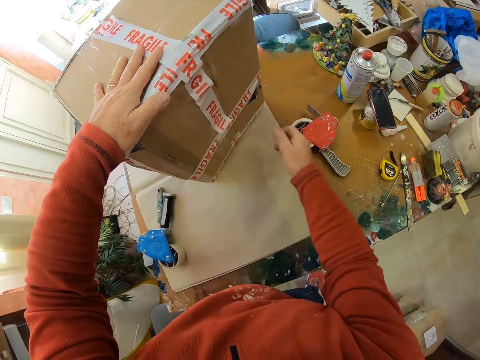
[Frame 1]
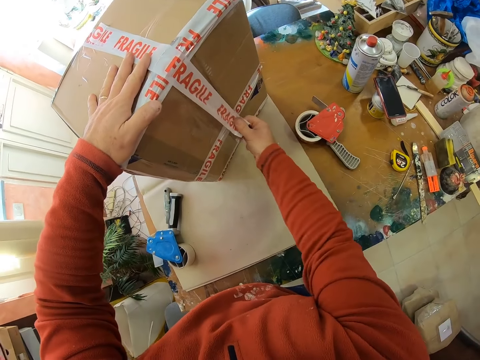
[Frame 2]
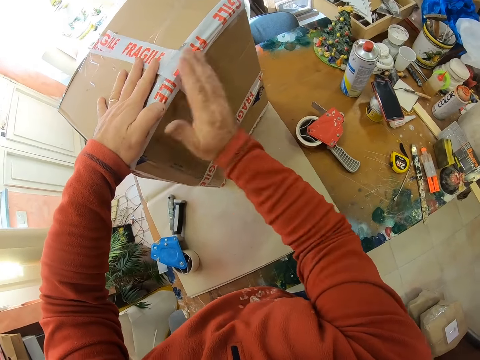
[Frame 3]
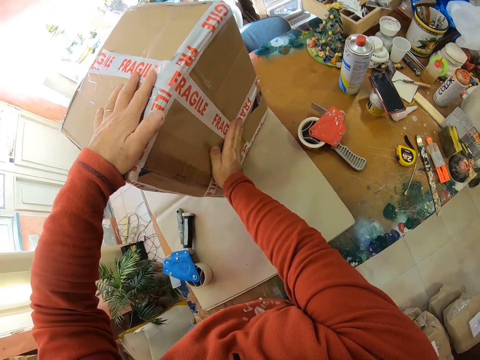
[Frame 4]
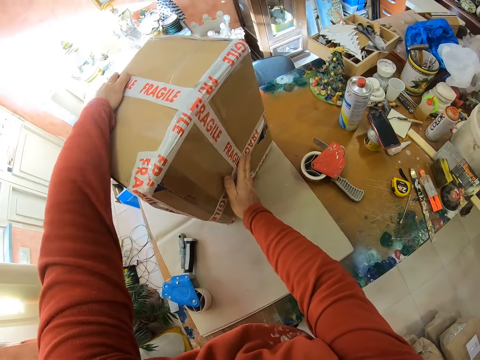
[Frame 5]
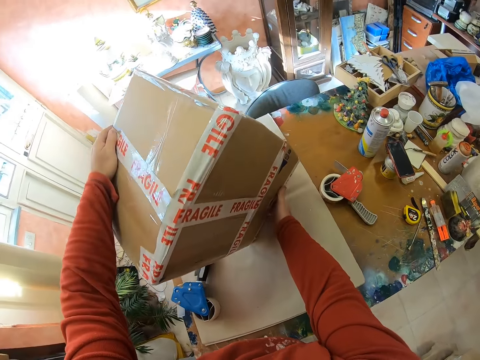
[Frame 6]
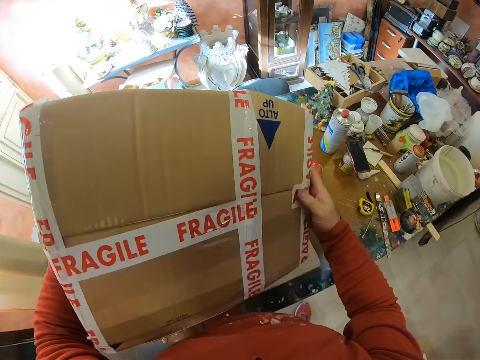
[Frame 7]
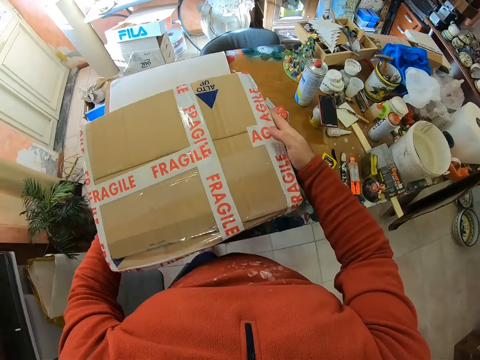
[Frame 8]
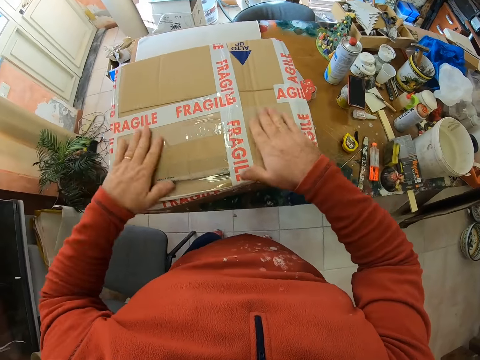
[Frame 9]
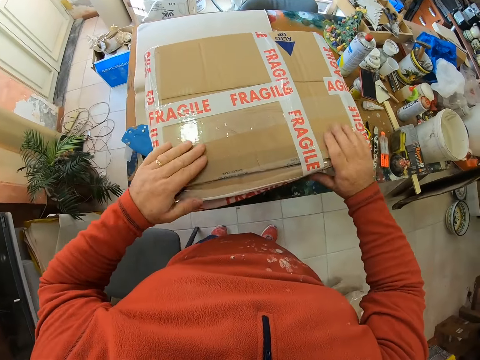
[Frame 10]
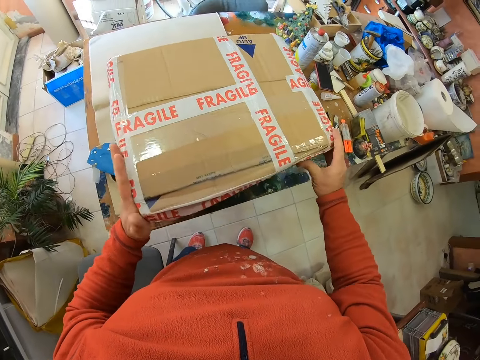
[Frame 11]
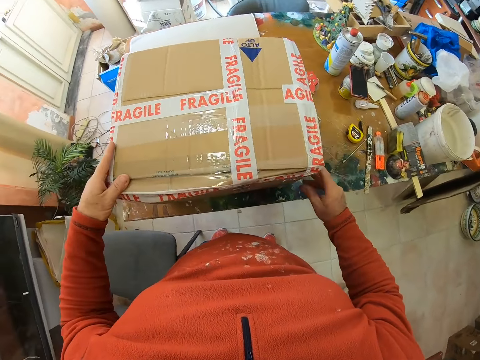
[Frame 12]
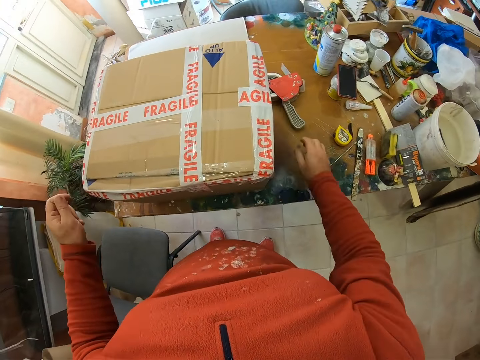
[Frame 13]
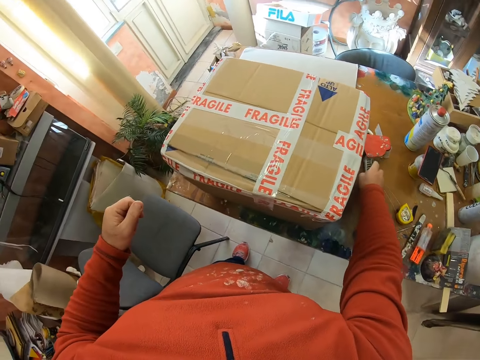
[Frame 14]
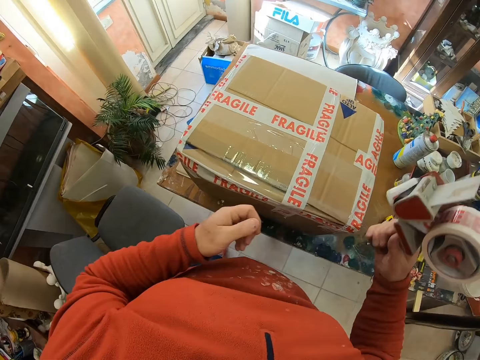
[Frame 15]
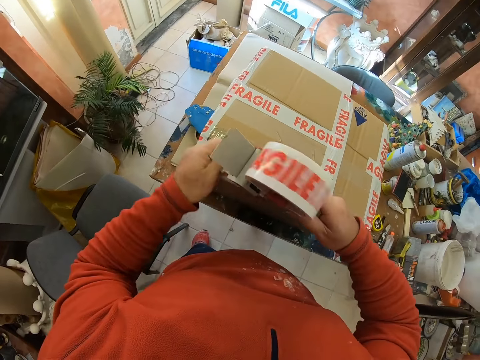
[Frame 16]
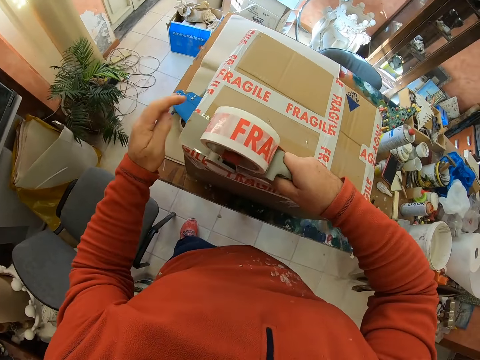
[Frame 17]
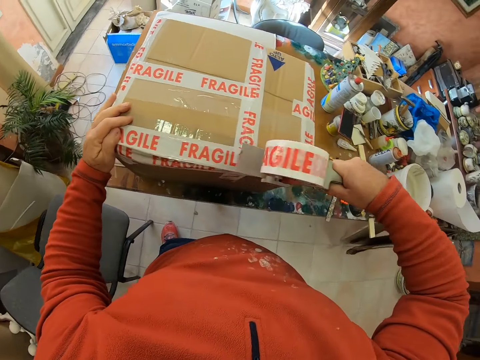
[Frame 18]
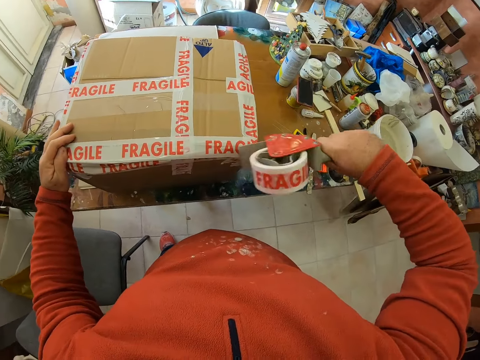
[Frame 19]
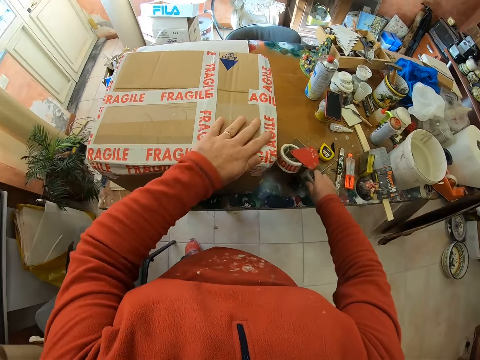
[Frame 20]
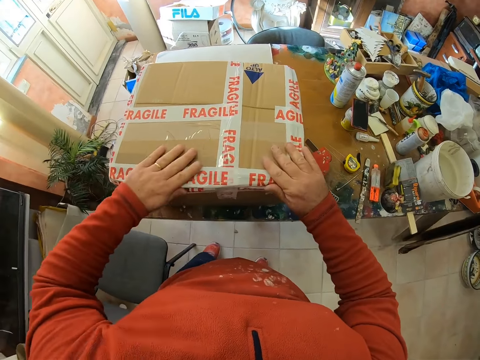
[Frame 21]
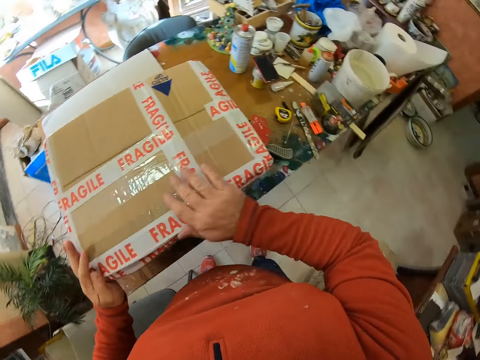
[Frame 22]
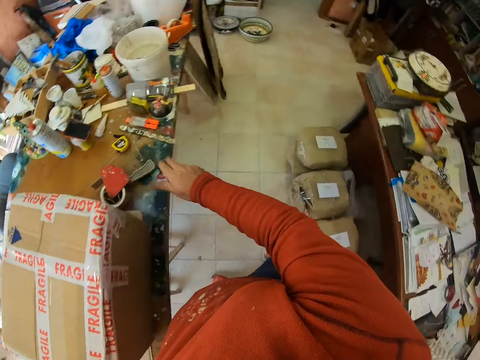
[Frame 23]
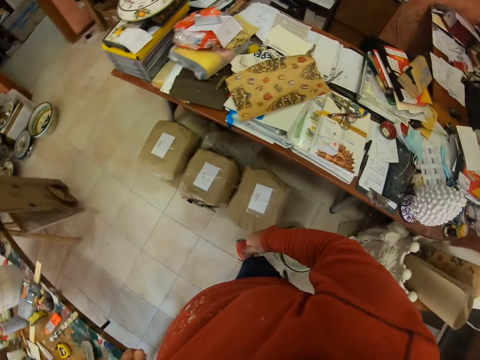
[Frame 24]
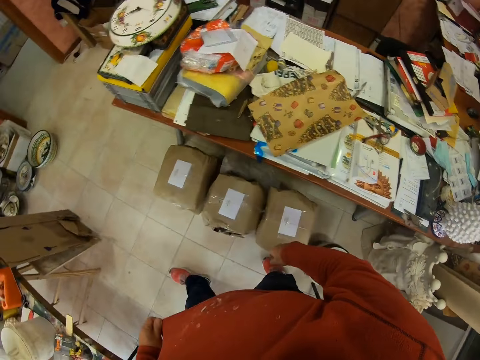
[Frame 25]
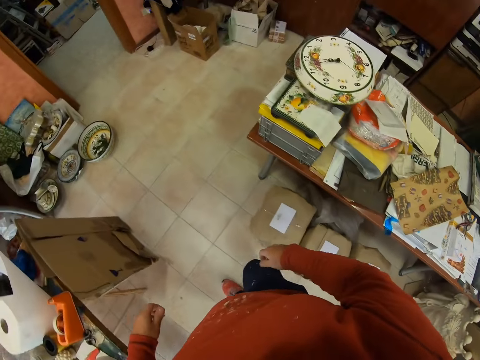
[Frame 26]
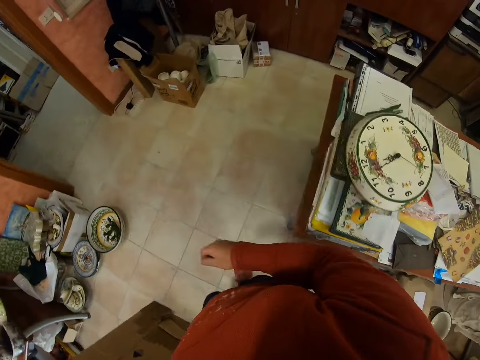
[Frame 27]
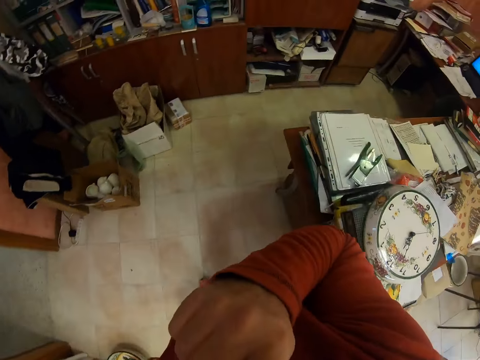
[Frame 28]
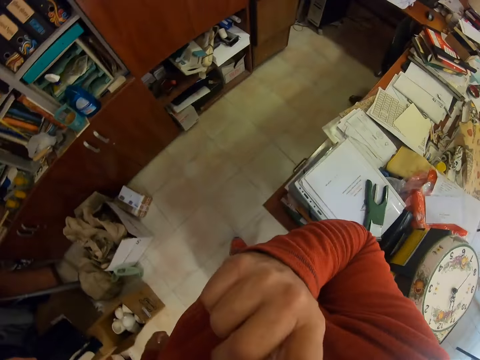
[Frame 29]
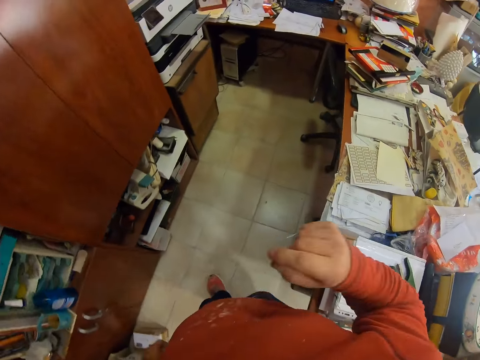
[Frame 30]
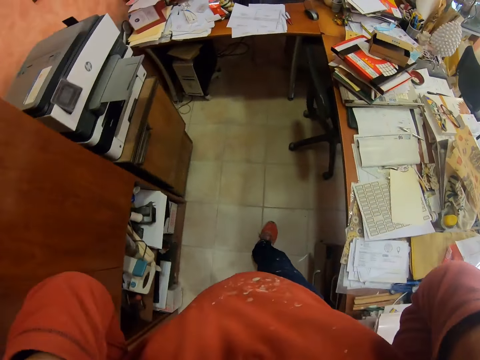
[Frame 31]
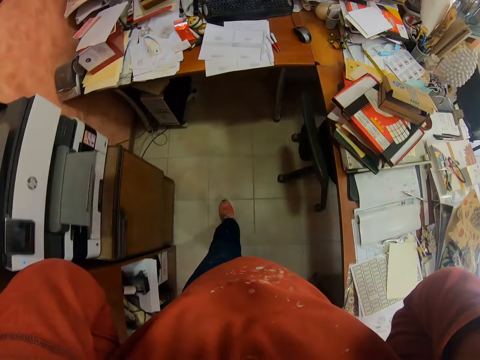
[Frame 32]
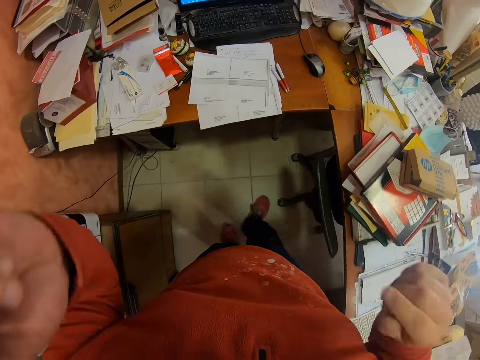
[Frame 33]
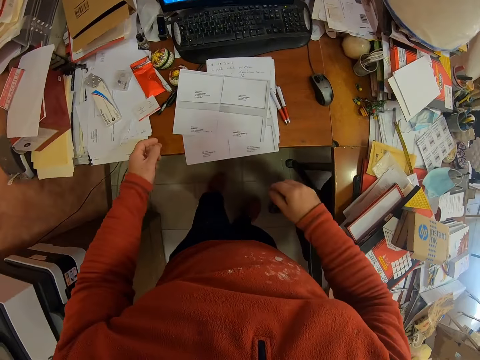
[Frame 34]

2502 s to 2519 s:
The camera wearer places the cello tape or sellotape holder on the table. They seal the box with the cello tape. They touch over the sellotape. They turn the box. They look at the box. They touch over the box. They hold the box. They take the cello tape holder. They seal the box with the cello tape. They place the cello tape holder on the table. They seal the box with the cello tape. They touch over the box. They look around the room. They turn beside the table. They walk around the room. They scratch the nose. They walk around the room. They adjust the camera.

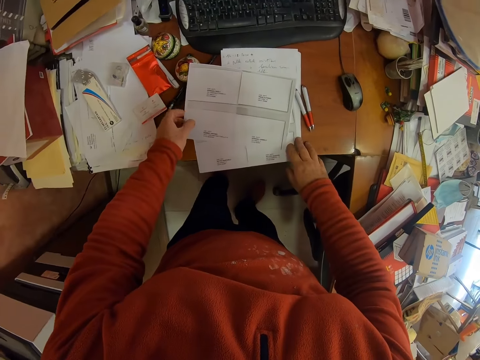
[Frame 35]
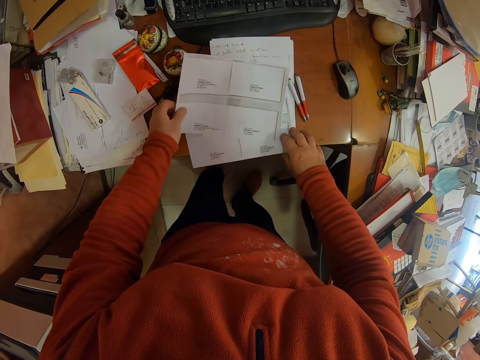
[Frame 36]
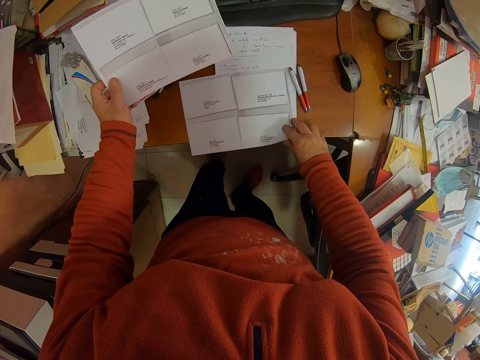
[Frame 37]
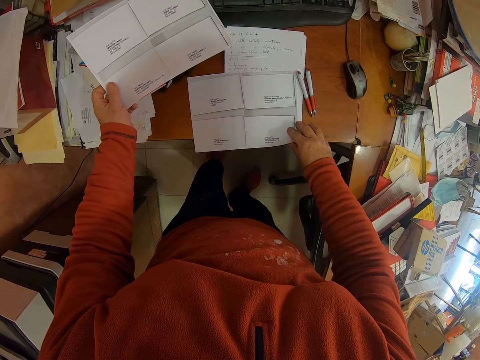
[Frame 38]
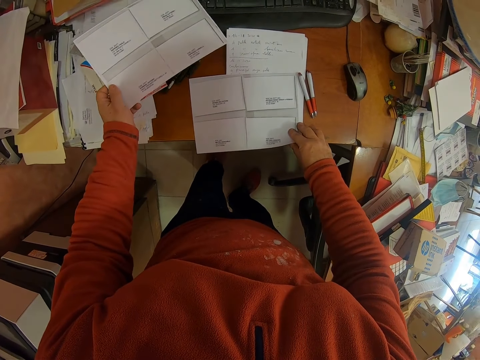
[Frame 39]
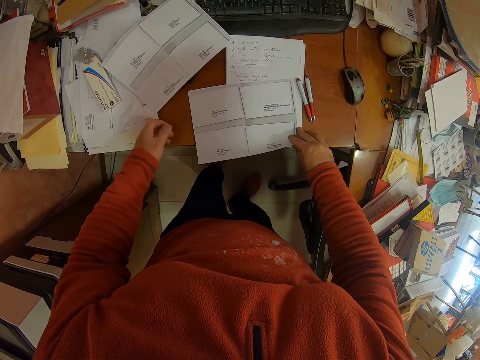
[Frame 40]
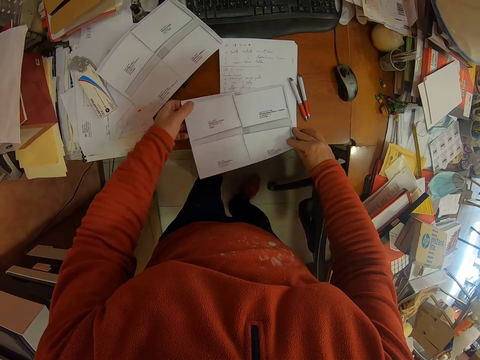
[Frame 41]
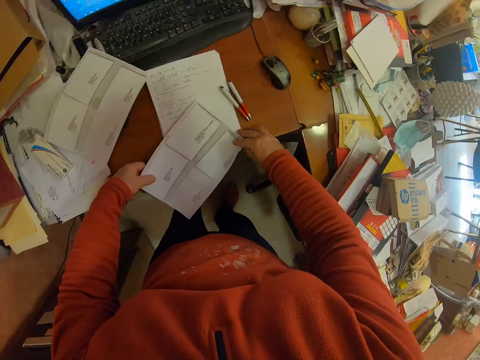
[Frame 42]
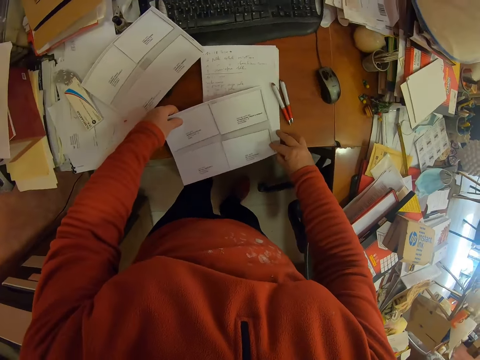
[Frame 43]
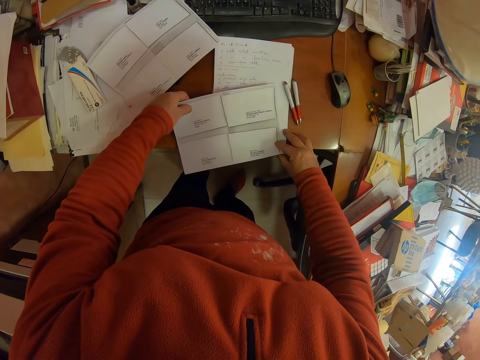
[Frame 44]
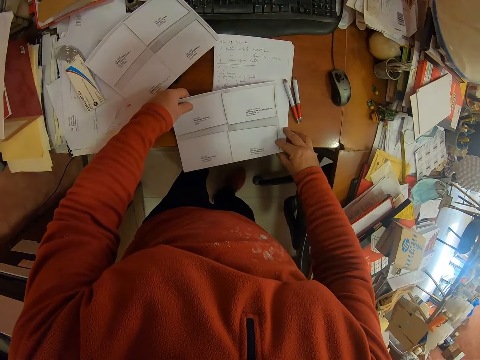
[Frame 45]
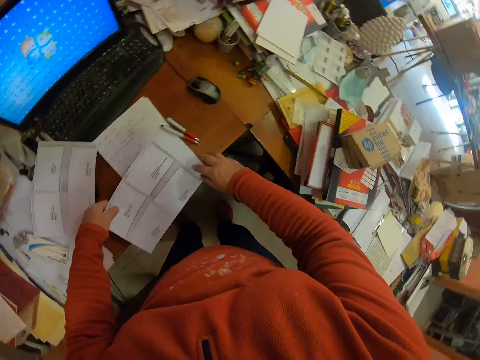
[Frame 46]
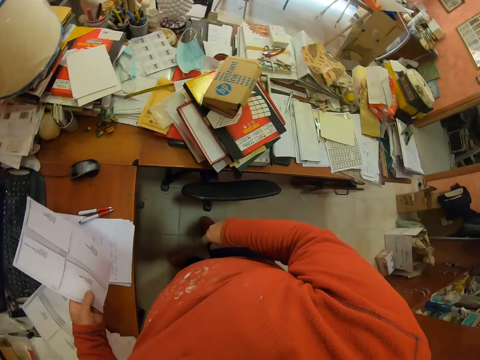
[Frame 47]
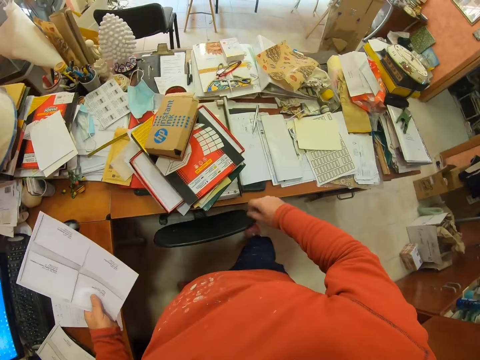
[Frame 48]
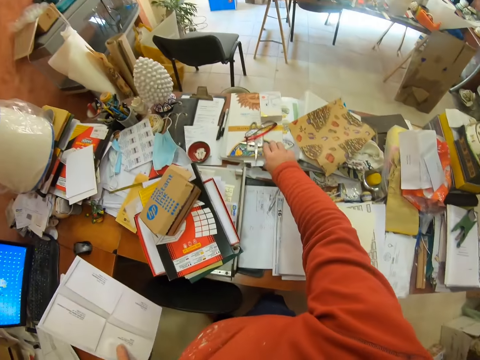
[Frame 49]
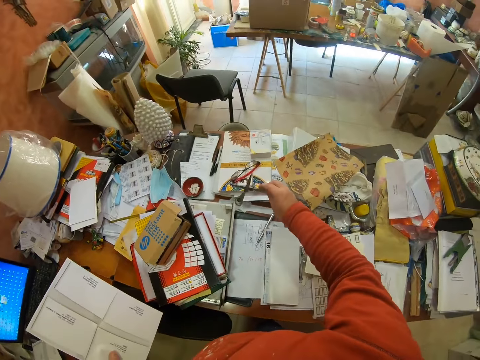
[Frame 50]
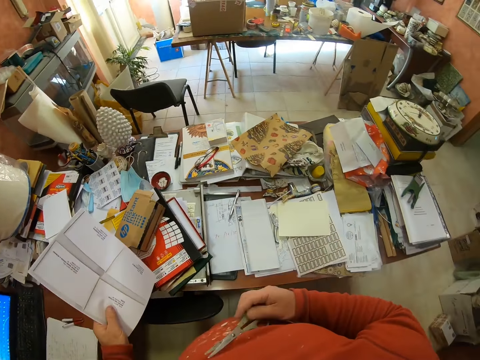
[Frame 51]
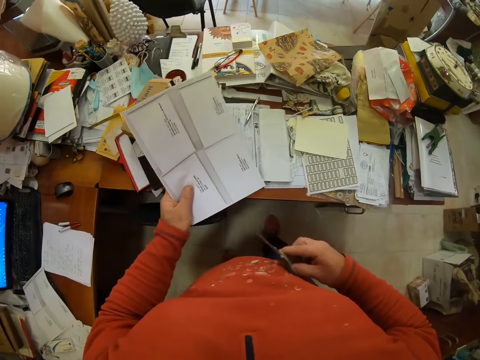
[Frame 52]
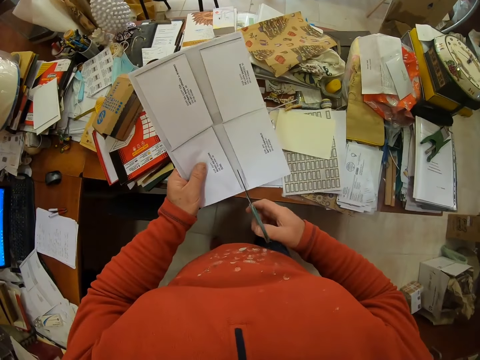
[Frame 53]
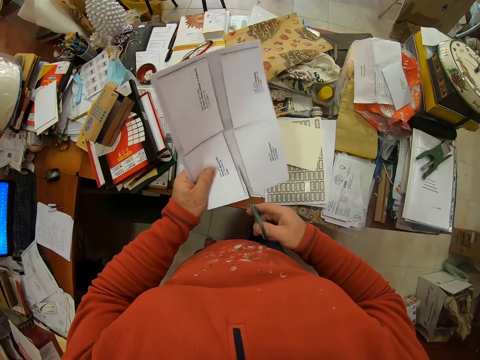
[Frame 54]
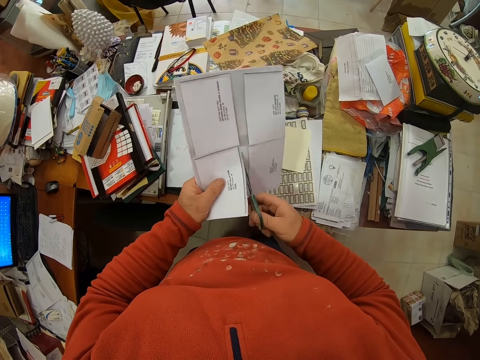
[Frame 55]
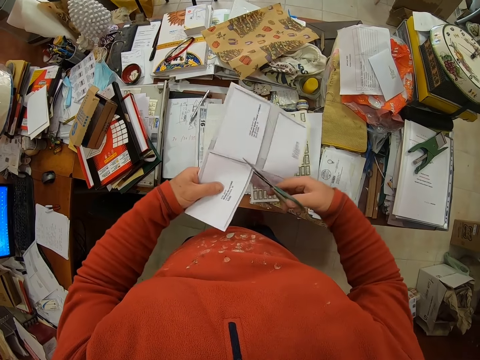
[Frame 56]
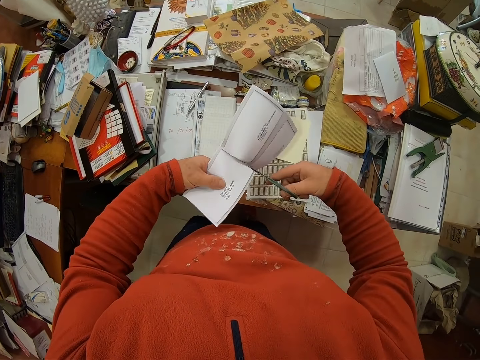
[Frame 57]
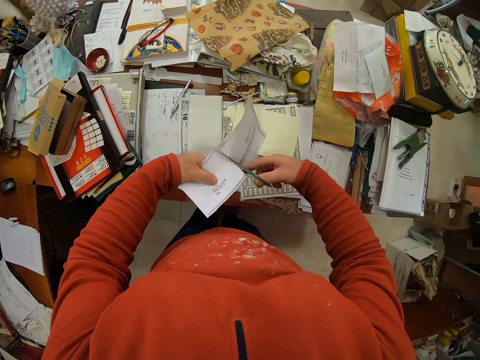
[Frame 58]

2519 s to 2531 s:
The camera wearer holds a paper. They look at the papers. They lift the paper, drop the paper on the table and take the paper. They look around the room. They move towards a table. They take the scissors. They cut a piece of paper.
